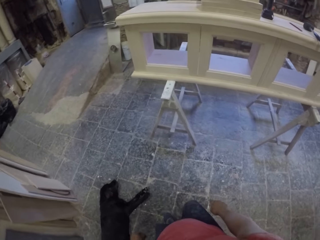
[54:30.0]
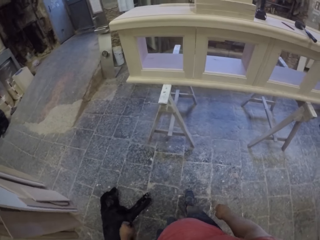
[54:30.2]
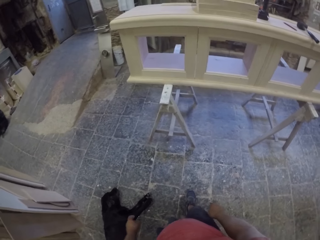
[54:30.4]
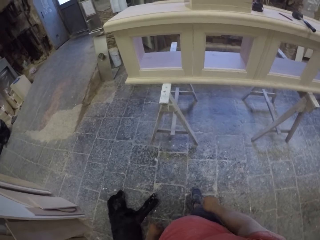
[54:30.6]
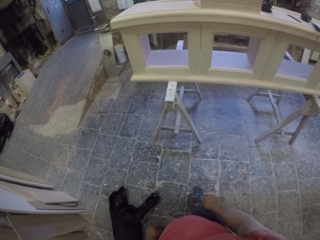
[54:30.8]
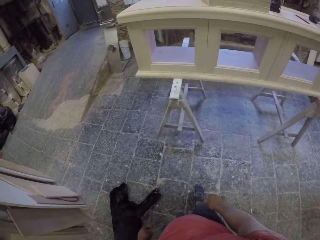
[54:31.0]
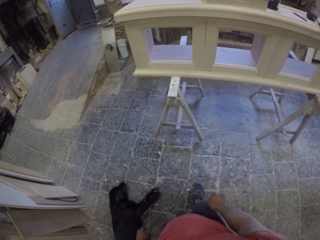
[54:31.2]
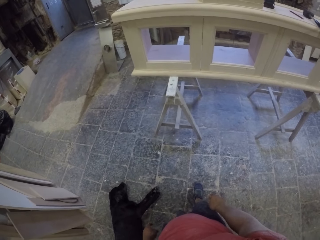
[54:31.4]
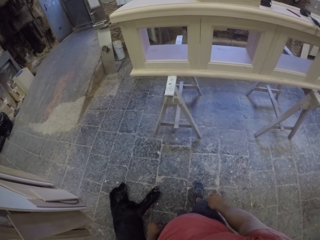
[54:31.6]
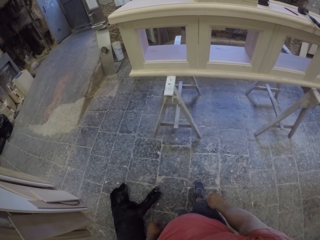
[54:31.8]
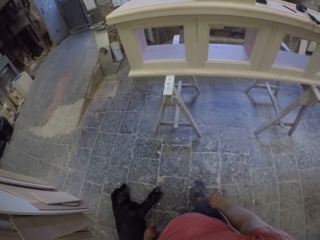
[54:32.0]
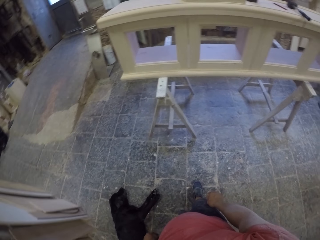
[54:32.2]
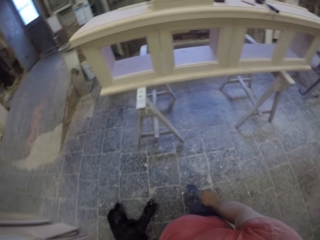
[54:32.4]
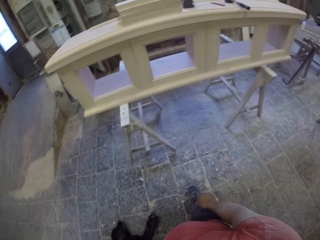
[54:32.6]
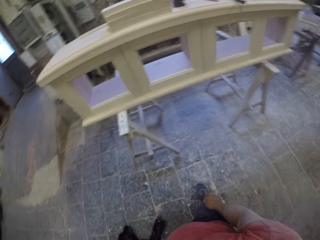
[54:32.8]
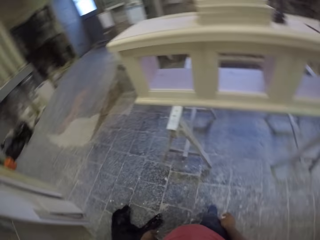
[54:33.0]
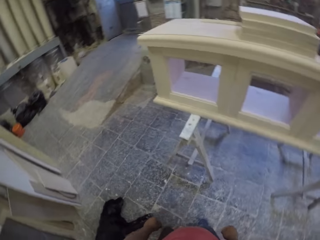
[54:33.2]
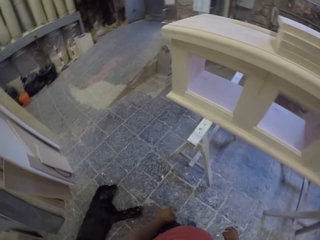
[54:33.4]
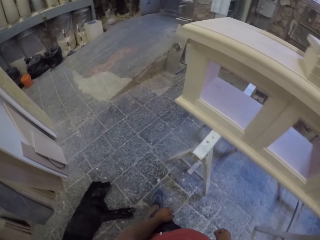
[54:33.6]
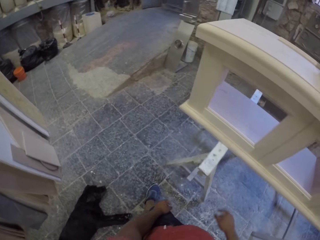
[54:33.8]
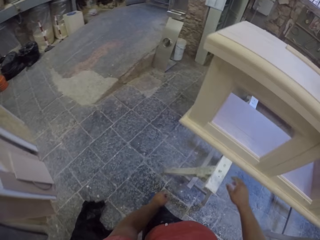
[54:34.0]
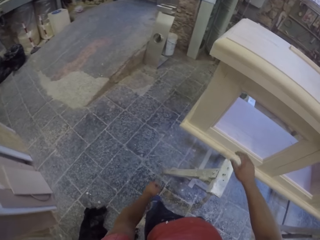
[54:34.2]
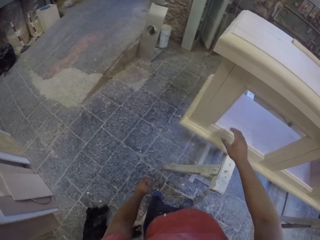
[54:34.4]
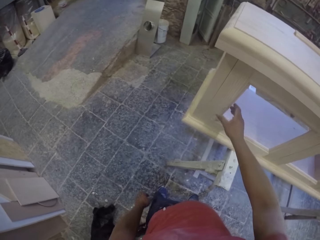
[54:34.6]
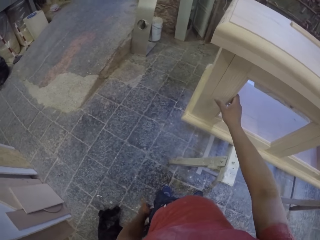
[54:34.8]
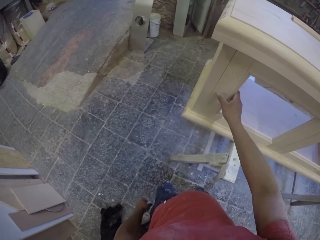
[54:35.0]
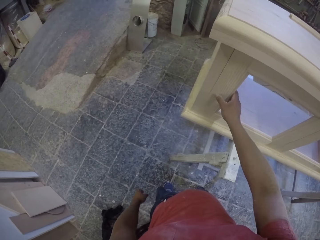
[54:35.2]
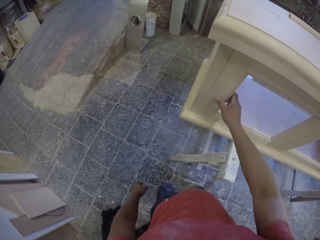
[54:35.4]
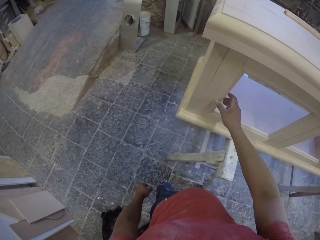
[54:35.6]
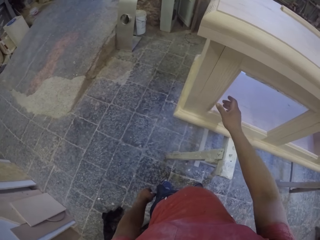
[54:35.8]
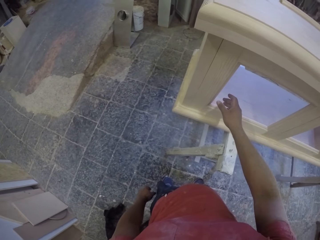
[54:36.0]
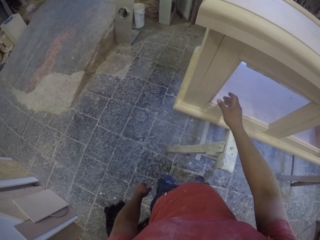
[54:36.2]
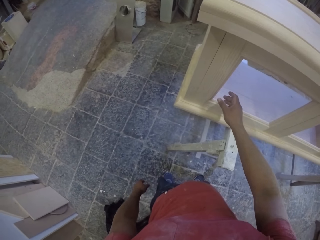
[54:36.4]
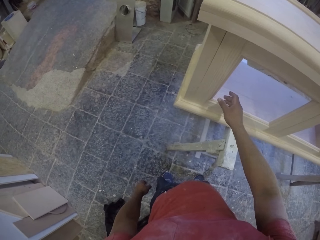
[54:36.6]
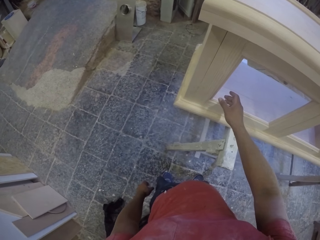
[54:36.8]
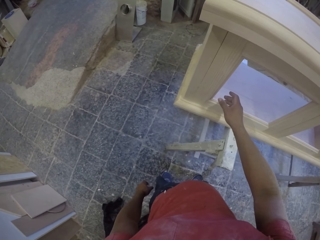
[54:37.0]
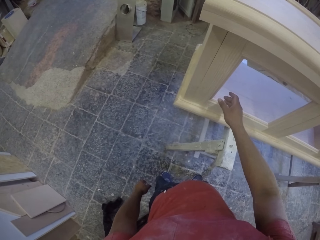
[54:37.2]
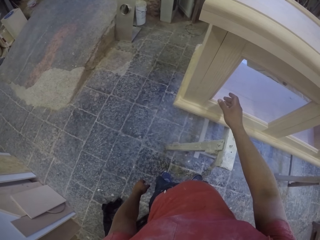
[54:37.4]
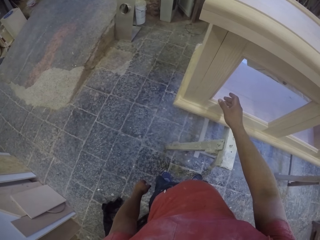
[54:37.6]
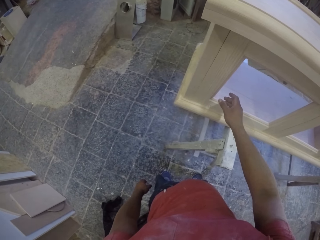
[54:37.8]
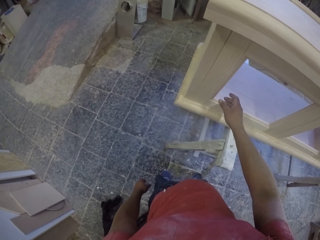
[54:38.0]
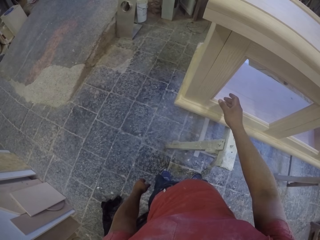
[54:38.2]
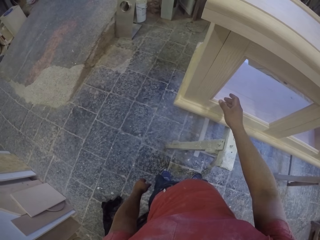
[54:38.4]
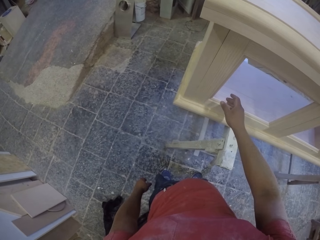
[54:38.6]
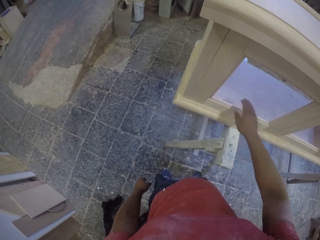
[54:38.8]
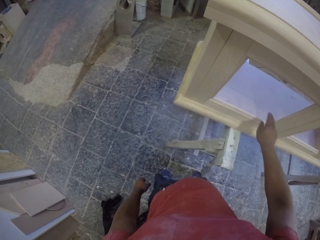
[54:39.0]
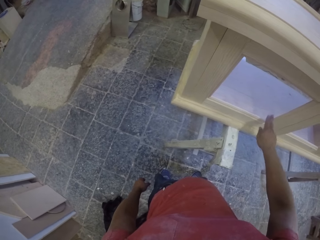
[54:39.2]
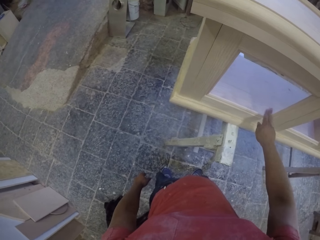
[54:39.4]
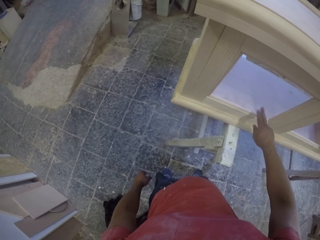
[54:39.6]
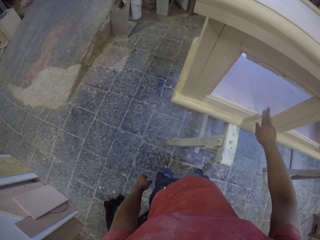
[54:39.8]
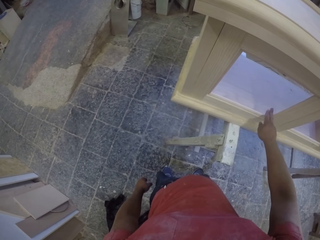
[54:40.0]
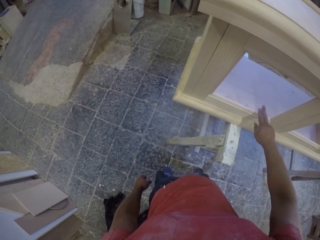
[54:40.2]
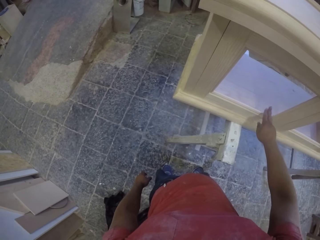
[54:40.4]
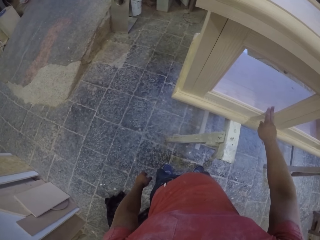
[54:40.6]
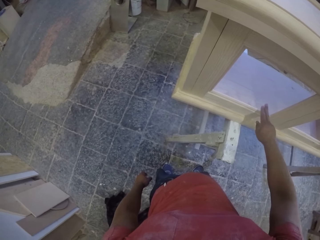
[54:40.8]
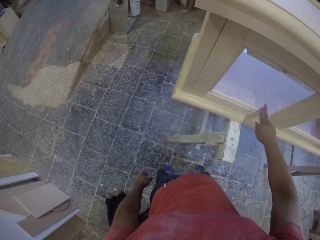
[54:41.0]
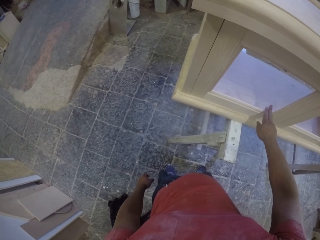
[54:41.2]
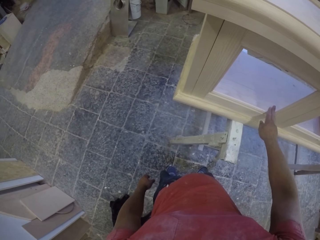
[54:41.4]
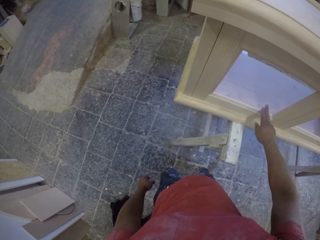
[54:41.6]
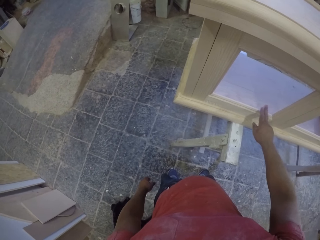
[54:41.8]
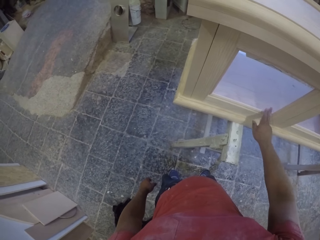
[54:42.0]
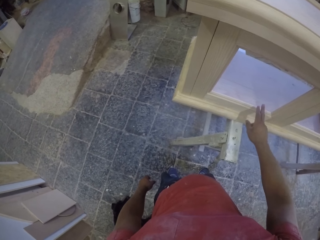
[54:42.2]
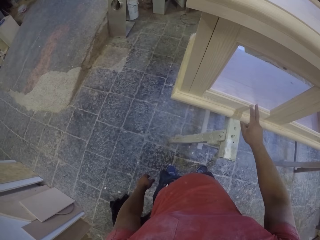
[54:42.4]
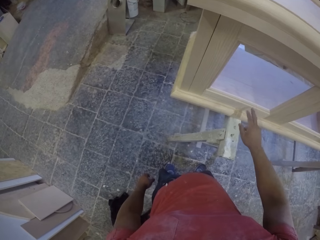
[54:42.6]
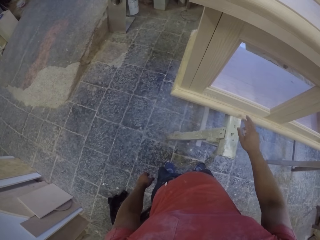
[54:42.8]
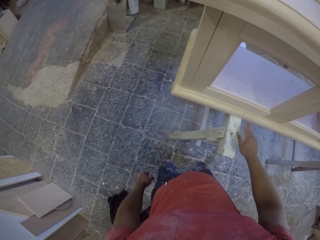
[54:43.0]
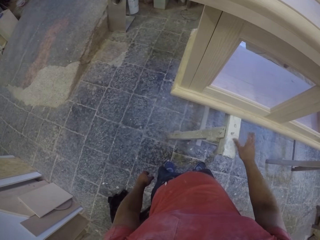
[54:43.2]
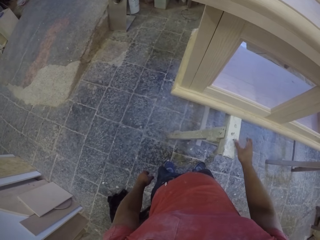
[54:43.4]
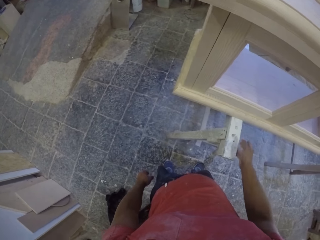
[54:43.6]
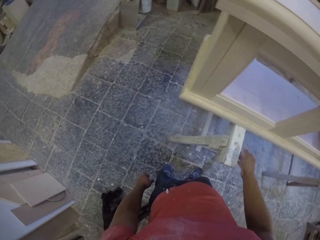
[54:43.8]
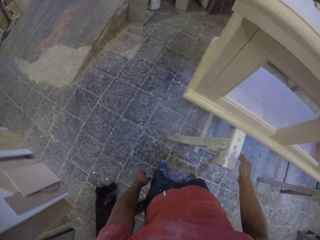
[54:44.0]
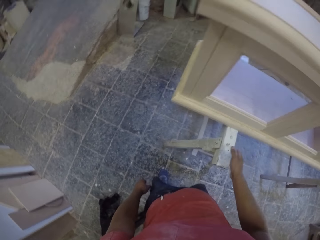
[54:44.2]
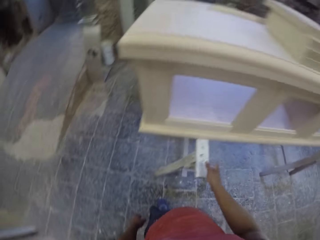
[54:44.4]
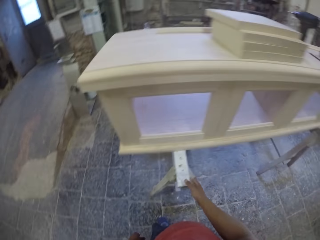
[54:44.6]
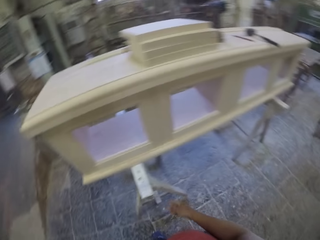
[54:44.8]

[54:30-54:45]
The camera wearer touches the table. He hits the piece of wood on the furniture. He rubs the table with his hands. He gazes at the furniture.

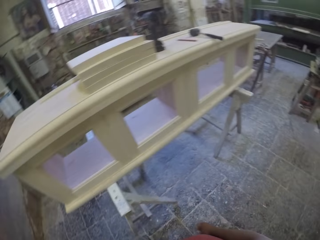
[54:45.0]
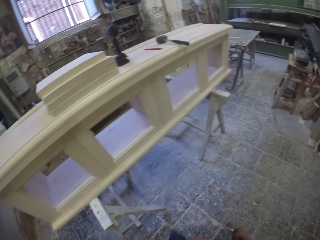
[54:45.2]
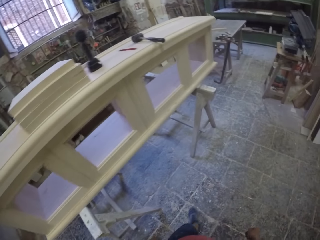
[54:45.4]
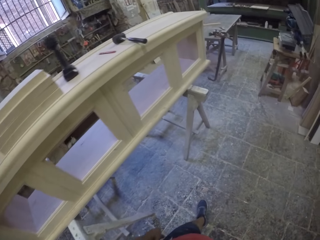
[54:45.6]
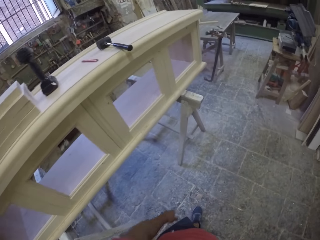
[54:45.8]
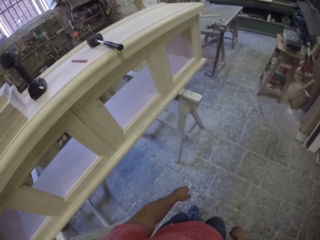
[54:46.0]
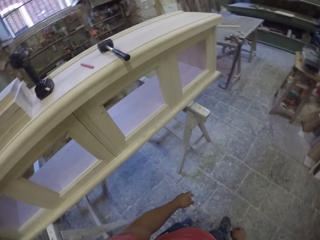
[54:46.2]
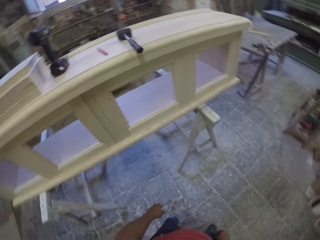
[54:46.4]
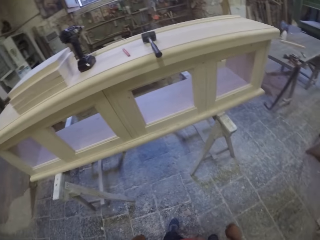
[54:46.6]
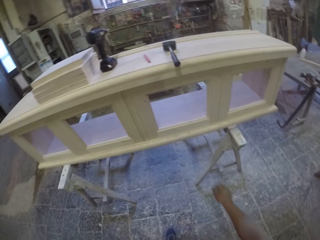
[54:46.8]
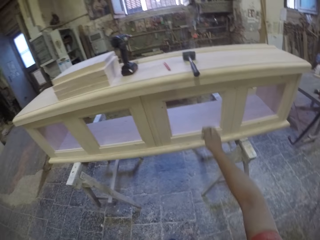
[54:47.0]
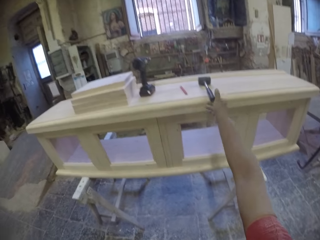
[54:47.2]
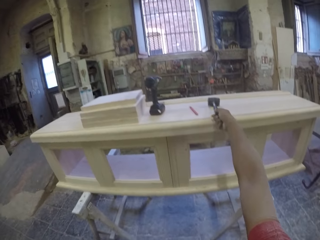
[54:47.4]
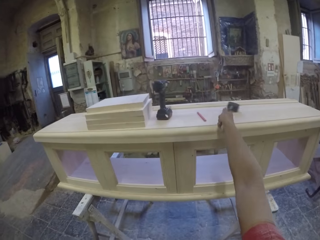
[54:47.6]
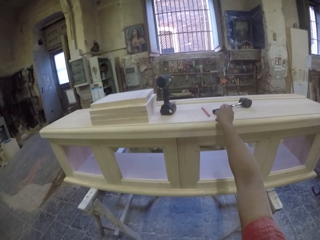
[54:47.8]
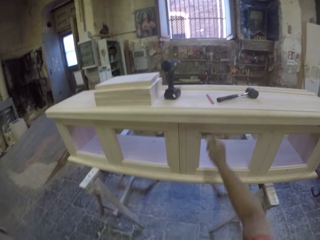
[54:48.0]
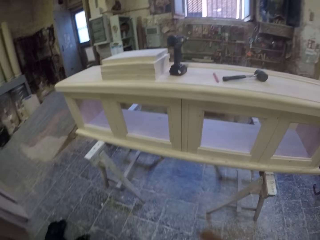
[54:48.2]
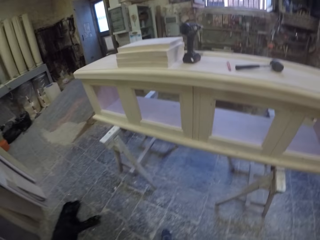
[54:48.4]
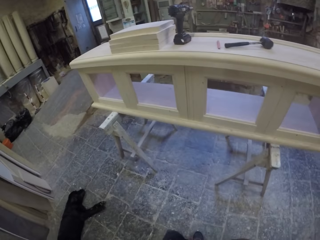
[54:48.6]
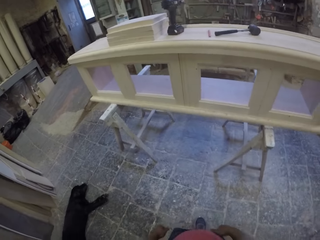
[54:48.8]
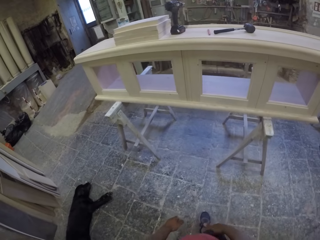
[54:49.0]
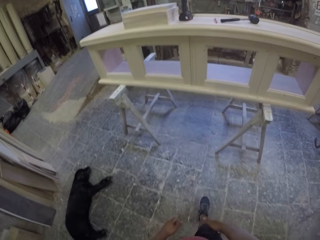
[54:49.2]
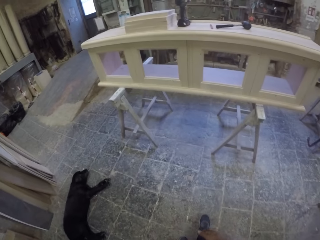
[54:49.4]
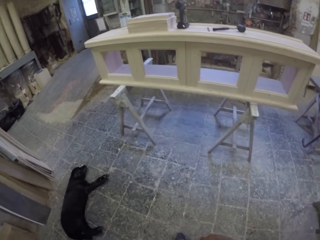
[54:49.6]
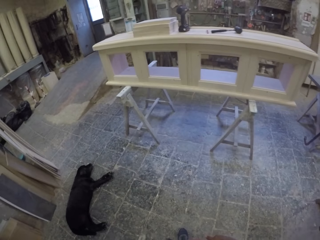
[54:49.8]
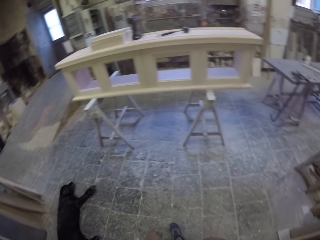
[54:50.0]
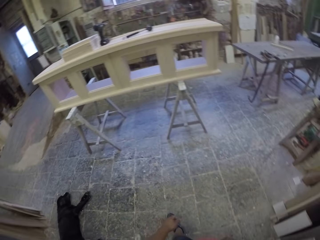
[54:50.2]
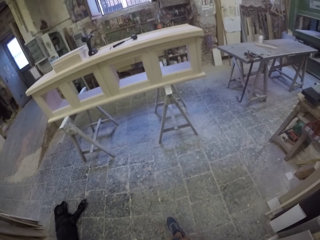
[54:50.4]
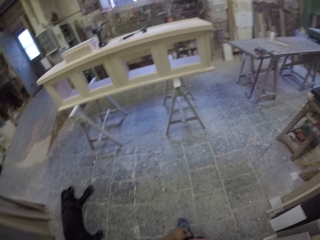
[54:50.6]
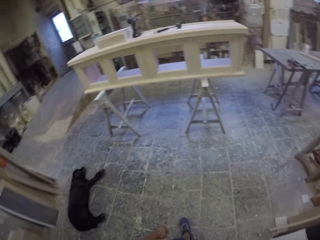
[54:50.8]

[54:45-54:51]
The camera wearer pushes the hammer on the table. They step back and gaze at the furniture.
